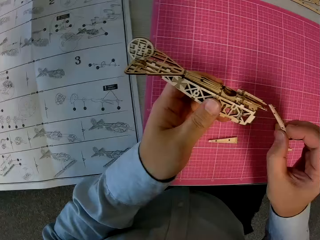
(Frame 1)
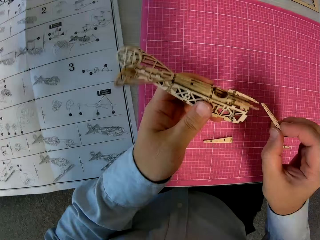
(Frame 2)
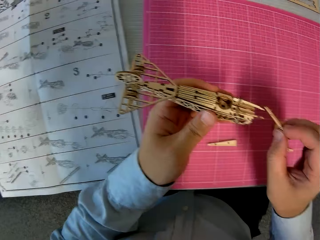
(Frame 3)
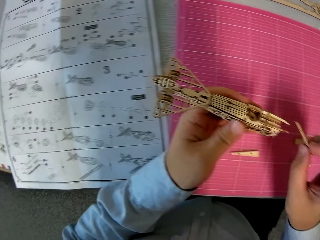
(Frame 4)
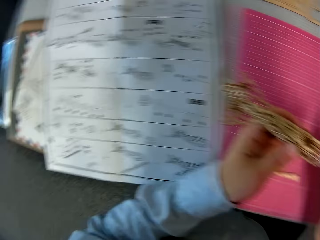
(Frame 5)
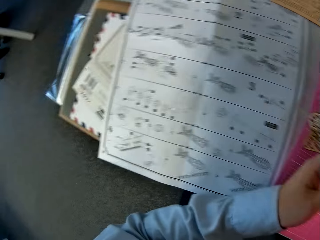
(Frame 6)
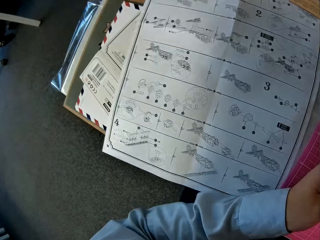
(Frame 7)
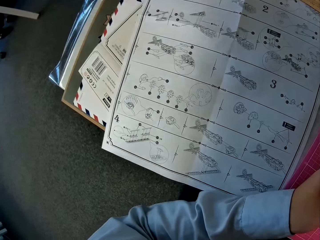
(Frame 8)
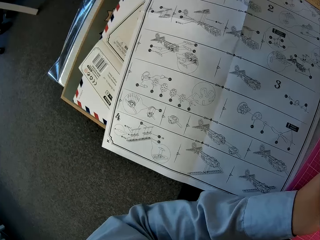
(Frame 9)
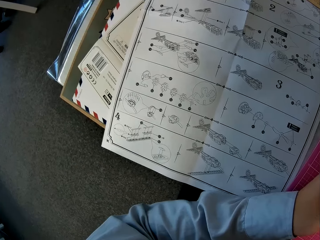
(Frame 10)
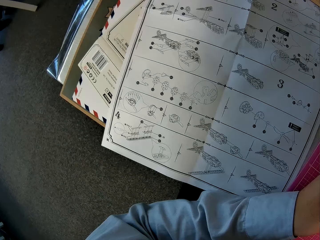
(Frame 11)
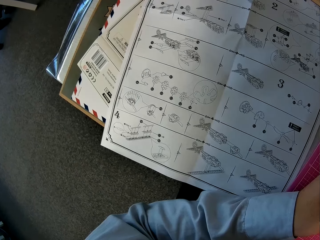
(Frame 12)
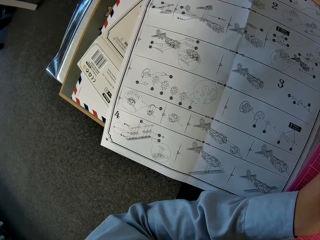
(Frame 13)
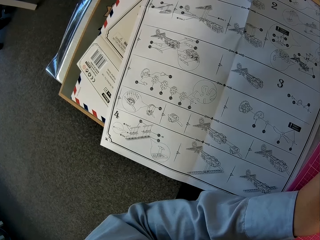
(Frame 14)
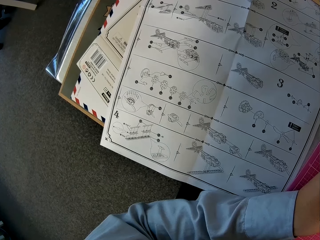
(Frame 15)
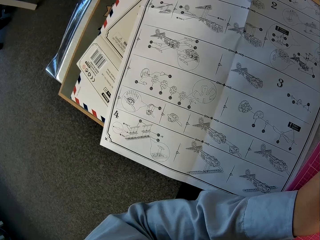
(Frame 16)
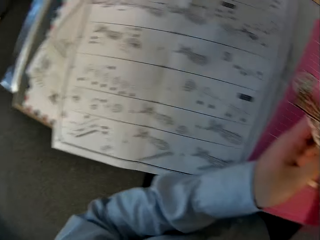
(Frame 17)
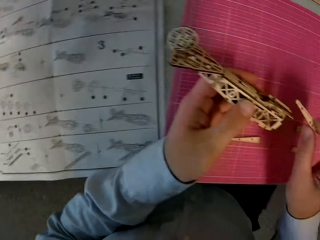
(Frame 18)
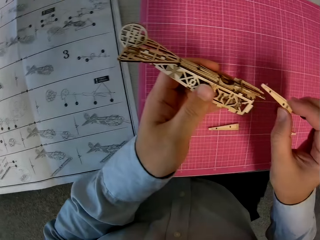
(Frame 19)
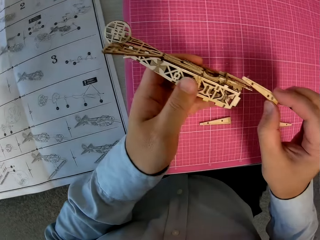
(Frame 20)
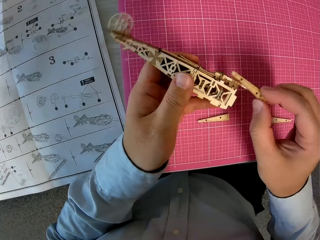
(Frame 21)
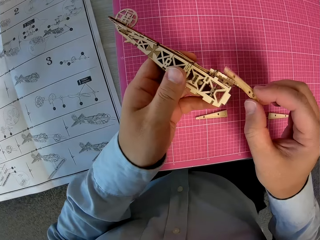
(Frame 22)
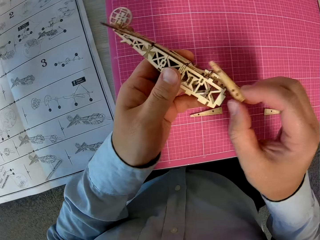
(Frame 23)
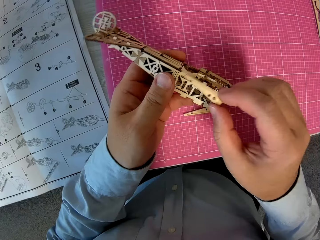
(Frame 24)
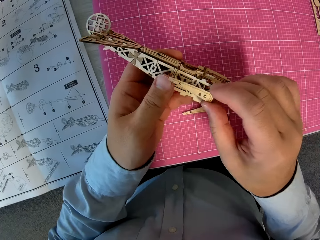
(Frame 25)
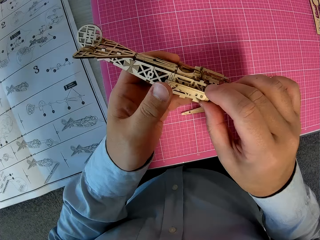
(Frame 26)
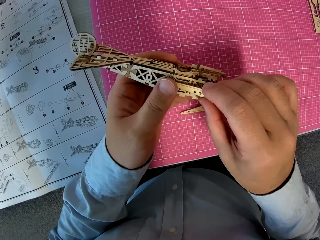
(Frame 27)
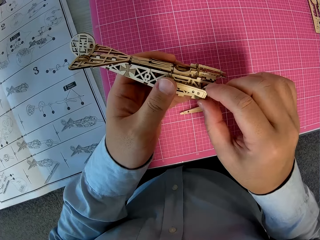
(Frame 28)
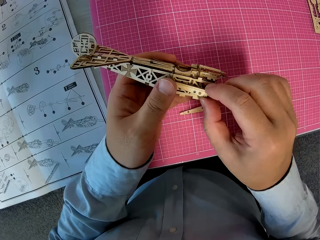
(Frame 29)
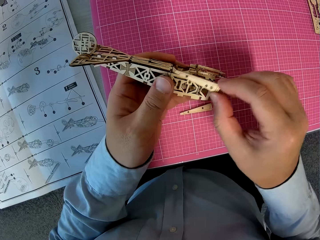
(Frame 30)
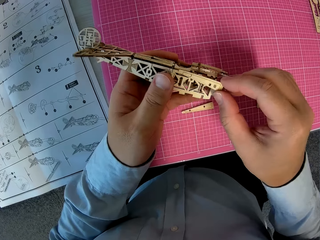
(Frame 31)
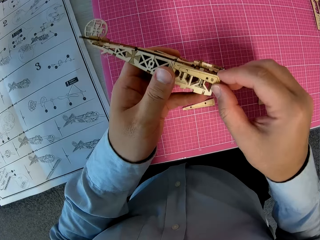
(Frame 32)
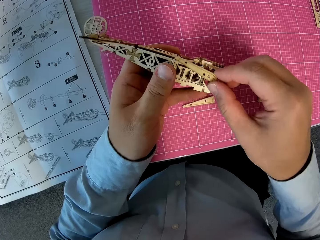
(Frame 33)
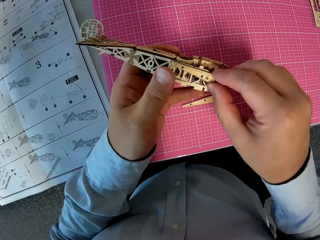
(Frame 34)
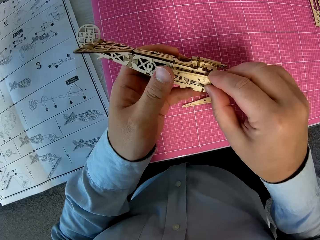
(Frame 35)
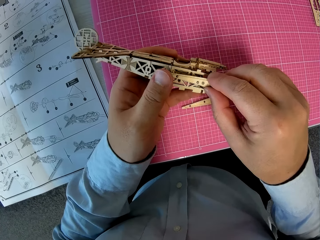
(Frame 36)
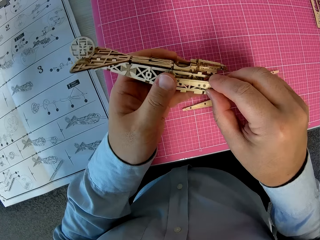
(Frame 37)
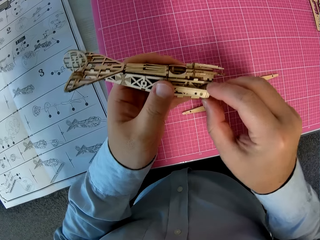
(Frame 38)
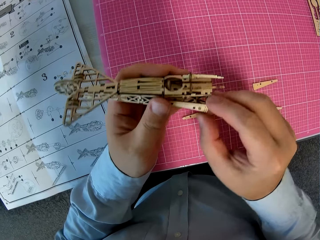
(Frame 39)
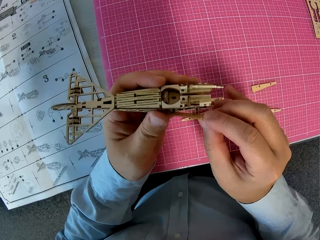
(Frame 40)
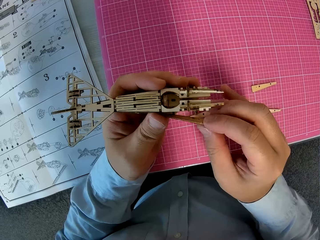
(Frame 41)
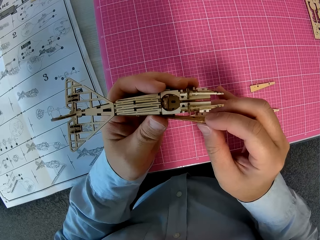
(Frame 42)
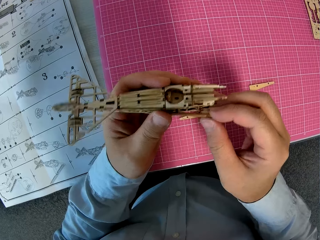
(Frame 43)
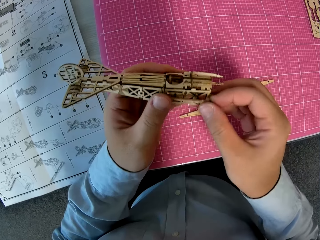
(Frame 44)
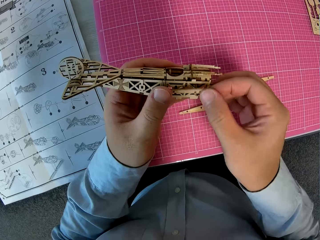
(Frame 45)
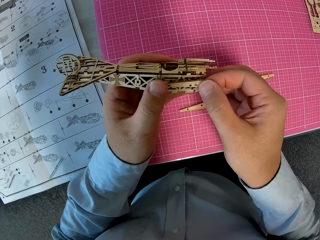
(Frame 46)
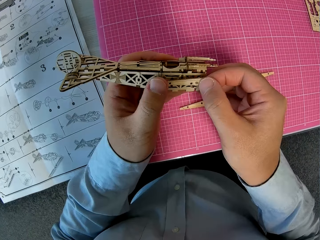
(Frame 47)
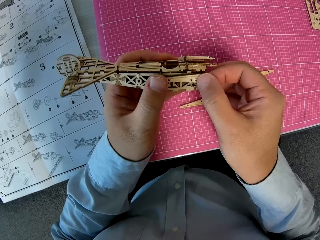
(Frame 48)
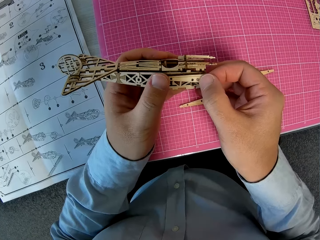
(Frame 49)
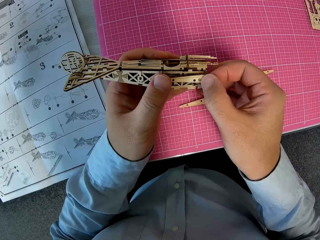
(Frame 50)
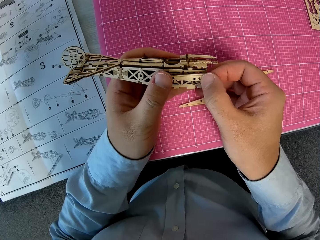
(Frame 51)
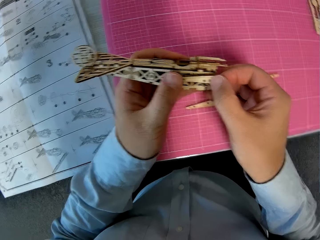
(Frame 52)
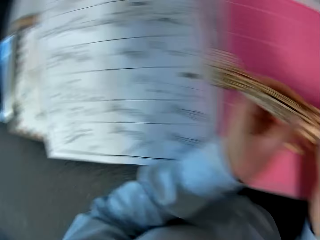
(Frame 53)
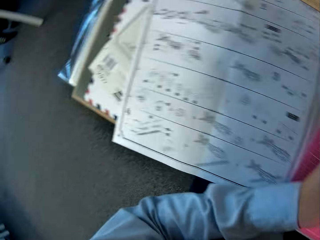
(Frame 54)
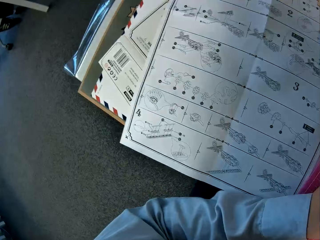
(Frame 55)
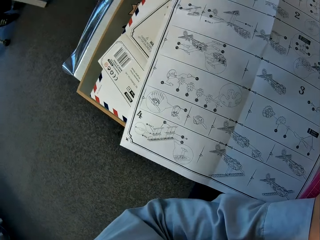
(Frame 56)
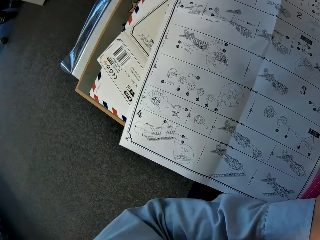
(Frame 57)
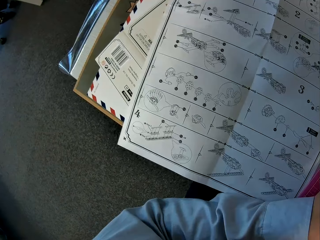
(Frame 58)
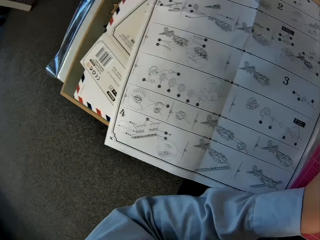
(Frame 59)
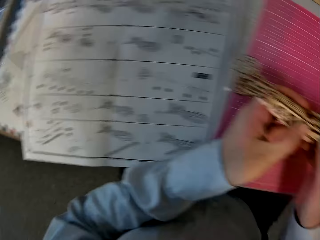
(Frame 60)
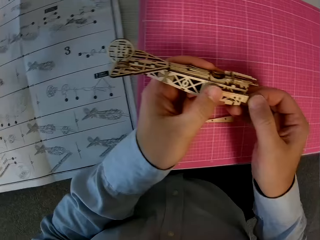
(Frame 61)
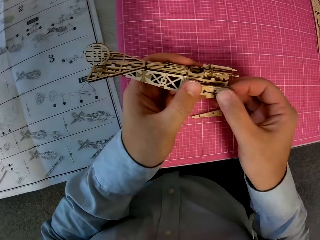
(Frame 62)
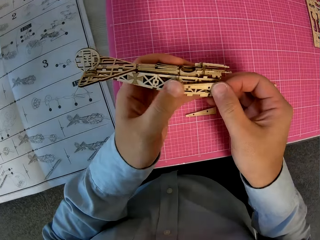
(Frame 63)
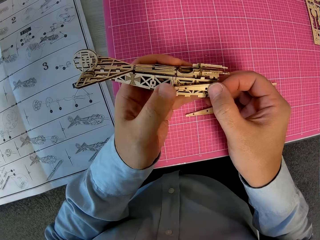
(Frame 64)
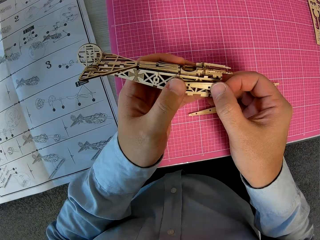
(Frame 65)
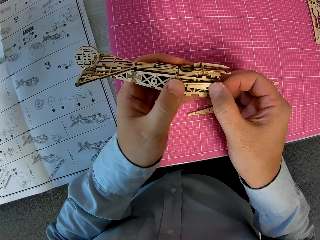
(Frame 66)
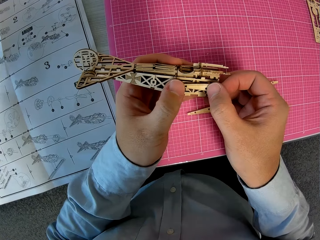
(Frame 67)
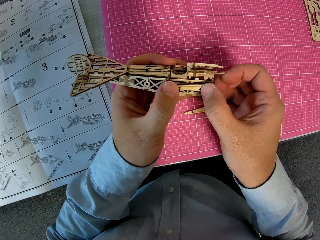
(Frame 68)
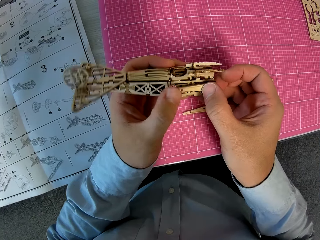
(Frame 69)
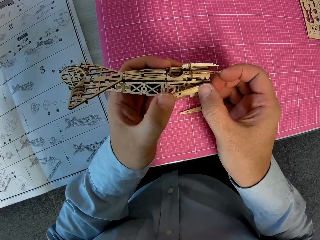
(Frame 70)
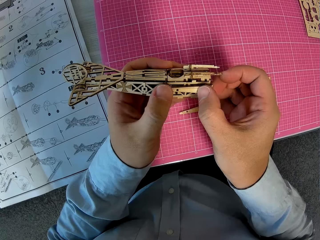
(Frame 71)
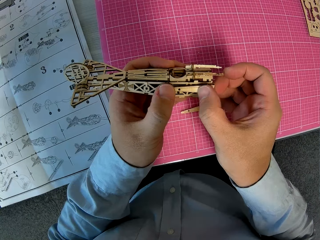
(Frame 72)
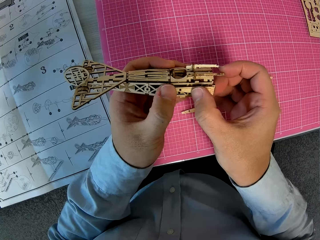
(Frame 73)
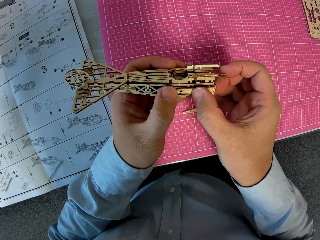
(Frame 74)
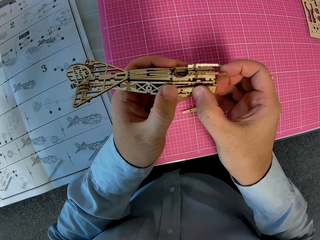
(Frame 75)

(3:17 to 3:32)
The camera wearer looks at something. They look at the manual paper. They attach the wooden piece or paperboard to the assembled wooden pieces. They glance at the instruction manual. They fix the paperboard on something.

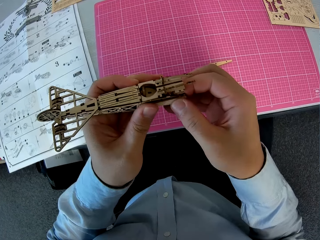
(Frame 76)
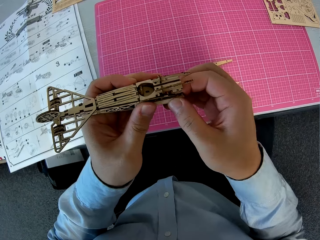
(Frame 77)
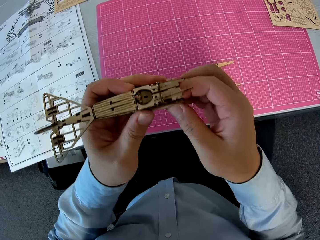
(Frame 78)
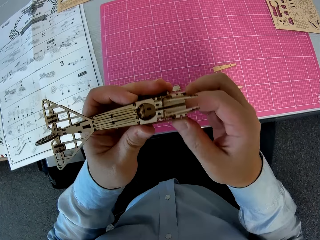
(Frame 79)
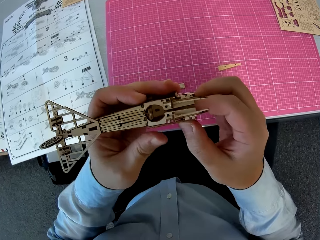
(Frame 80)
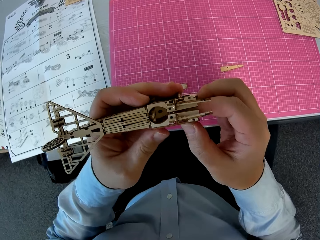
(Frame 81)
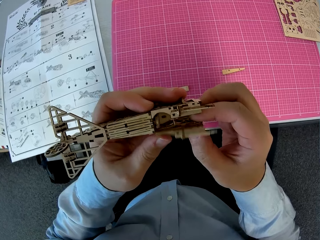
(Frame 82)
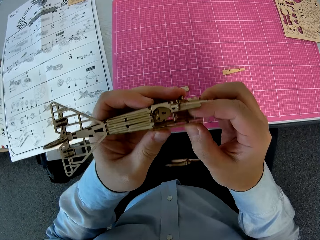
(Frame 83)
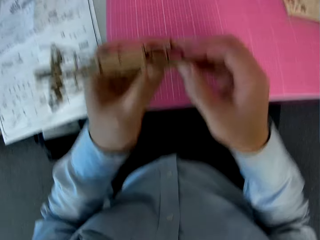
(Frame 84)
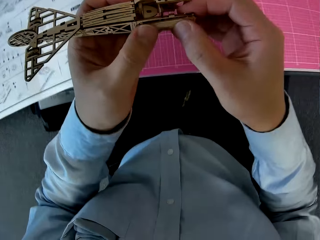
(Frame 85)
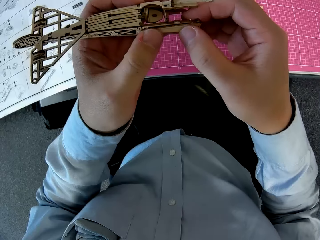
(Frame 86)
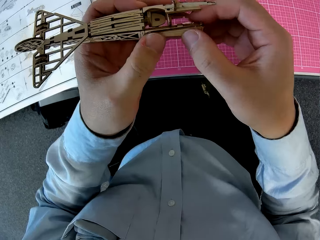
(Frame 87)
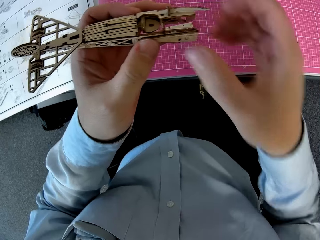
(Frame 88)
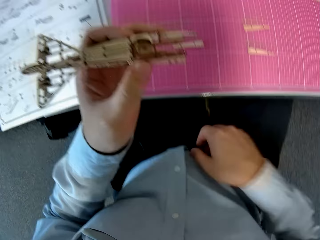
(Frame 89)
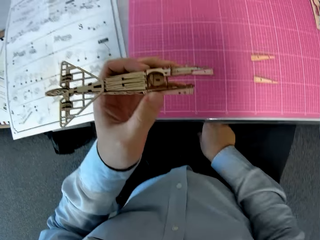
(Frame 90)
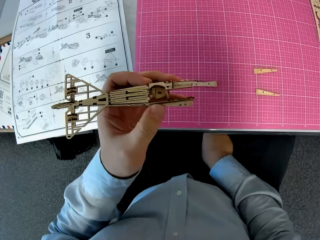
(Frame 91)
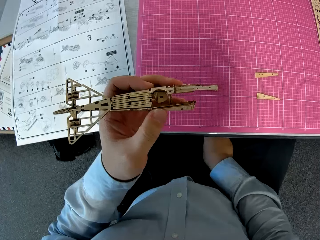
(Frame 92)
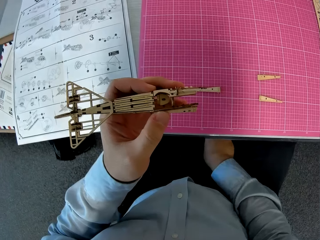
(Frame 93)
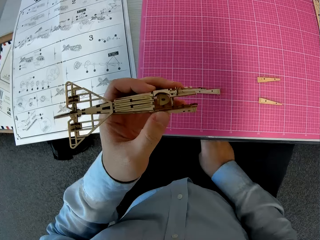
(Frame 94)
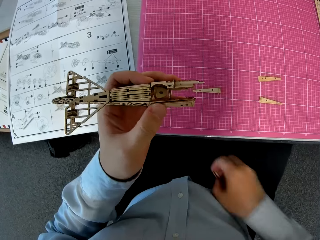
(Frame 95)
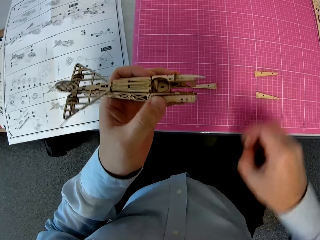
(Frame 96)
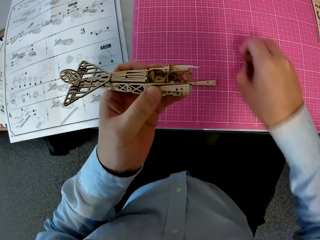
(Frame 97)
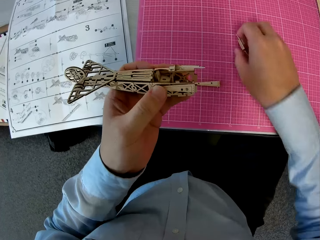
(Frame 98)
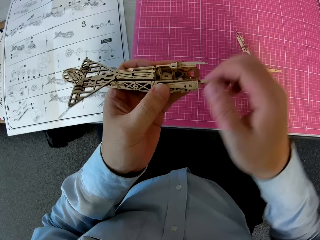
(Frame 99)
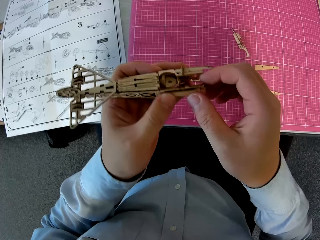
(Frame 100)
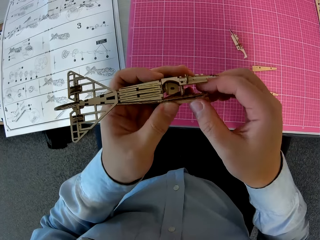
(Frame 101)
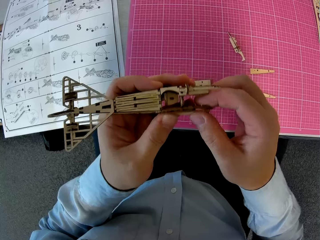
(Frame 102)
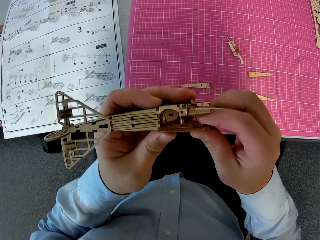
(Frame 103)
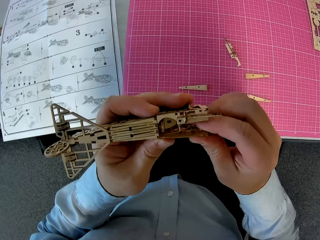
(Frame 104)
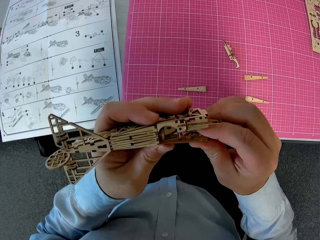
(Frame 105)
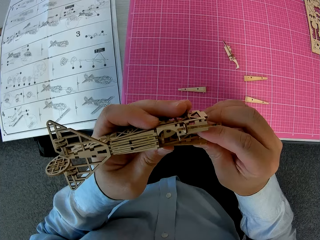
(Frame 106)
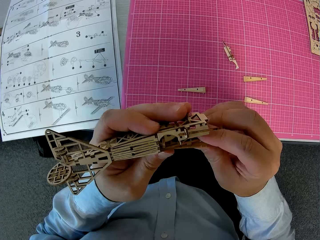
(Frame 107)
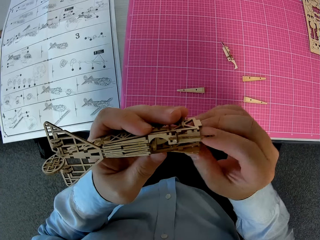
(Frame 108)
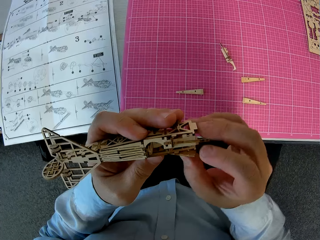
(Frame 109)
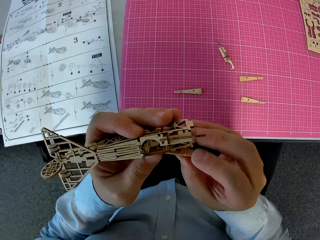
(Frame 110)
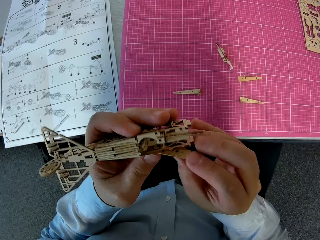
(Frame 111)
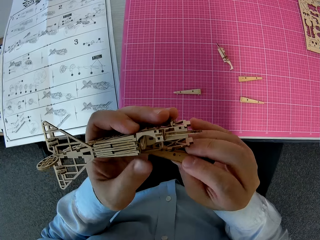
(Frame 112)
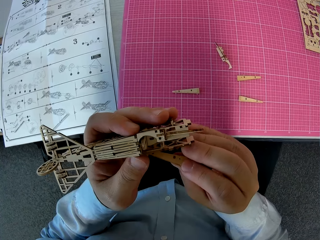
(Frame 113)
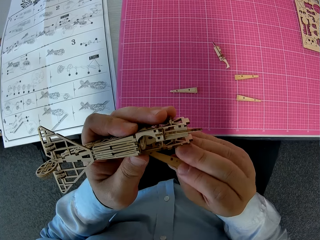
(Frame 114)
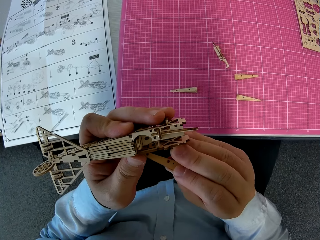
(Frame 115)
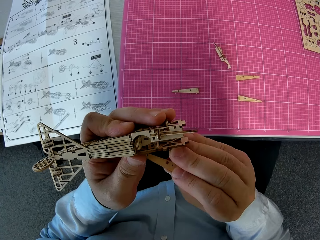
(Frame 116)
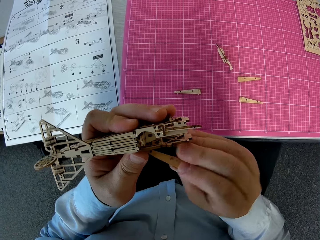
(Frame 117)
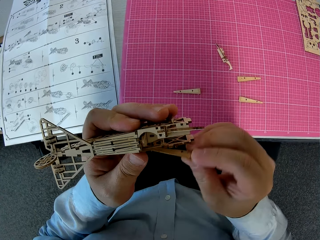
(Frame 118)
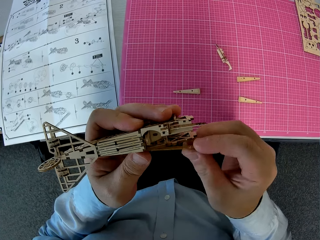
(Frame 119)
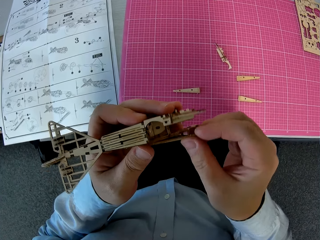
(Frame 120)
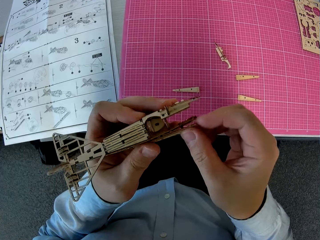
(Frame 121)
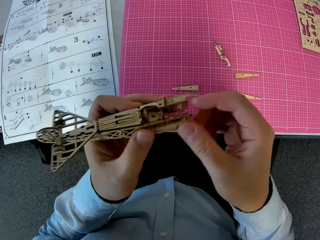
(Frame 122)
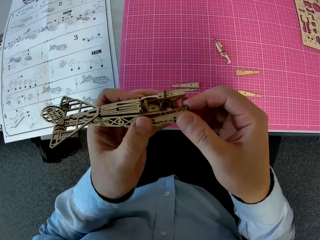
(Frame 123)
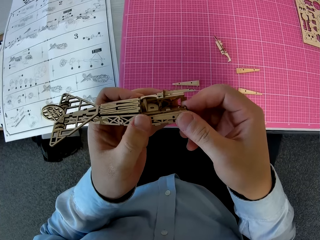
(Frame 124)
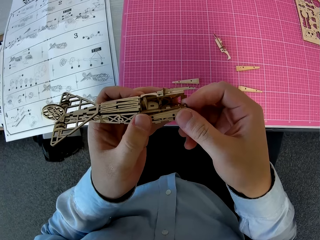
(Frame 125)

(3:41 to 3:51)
The camera wearer drops a piece of paperboard on his lap. He picks up the wooden piece on his lap. He places the wooden piece on the cutting sheet. He adjusts the assembled wooden pieces. He fixes something with a paperboard.
